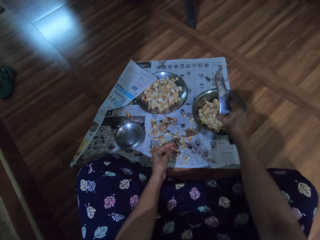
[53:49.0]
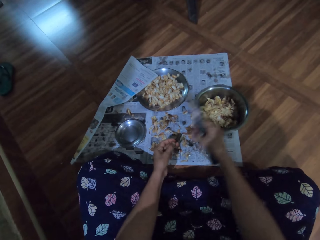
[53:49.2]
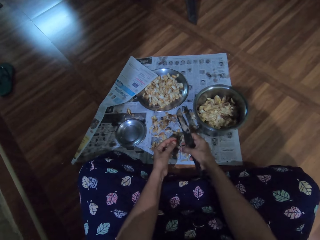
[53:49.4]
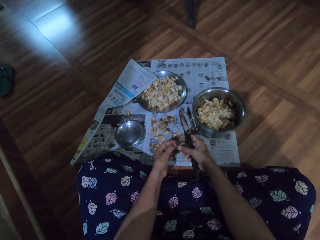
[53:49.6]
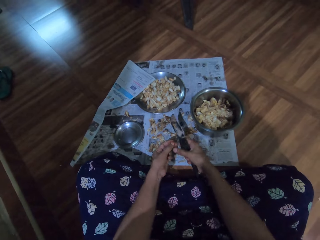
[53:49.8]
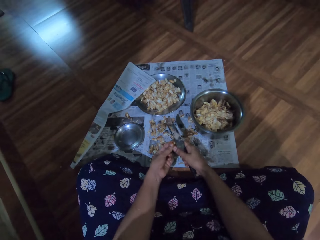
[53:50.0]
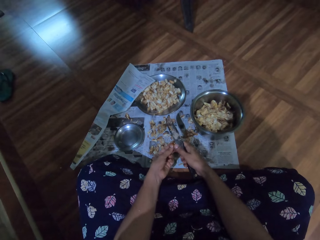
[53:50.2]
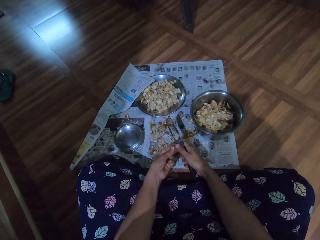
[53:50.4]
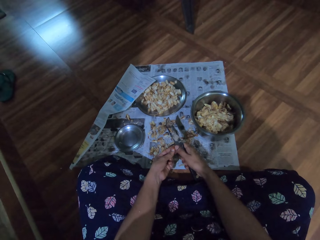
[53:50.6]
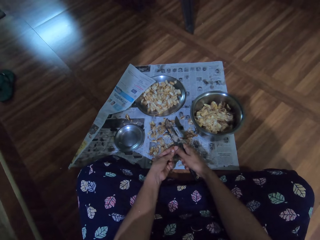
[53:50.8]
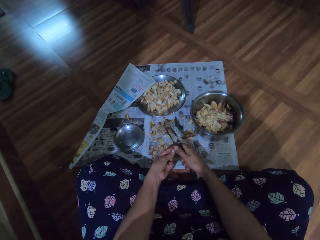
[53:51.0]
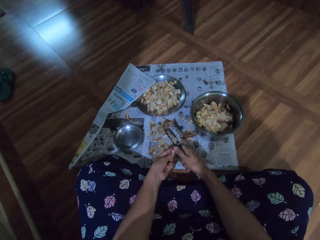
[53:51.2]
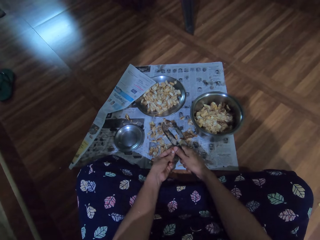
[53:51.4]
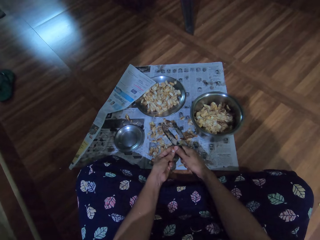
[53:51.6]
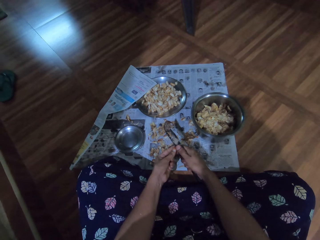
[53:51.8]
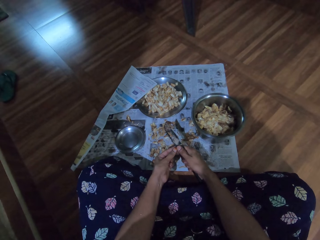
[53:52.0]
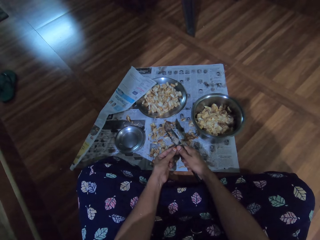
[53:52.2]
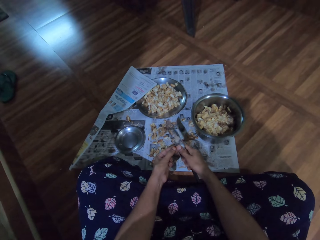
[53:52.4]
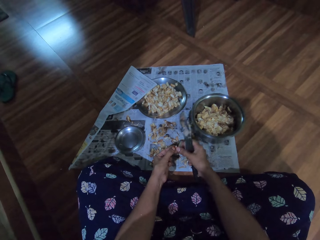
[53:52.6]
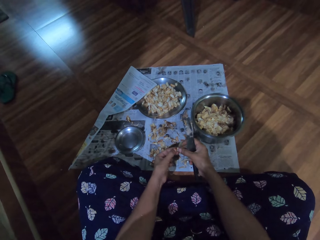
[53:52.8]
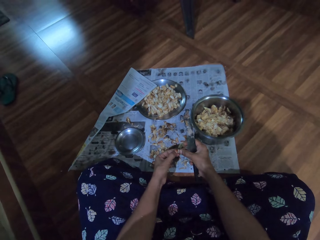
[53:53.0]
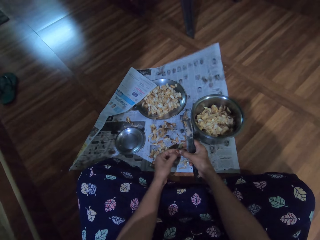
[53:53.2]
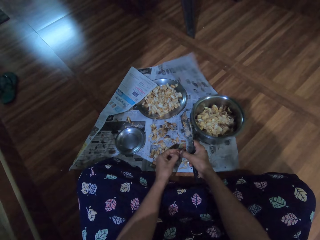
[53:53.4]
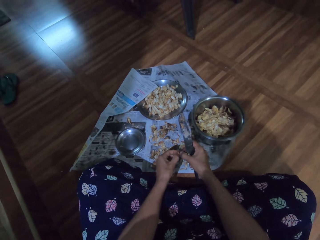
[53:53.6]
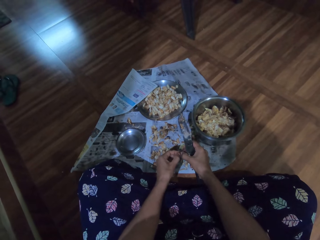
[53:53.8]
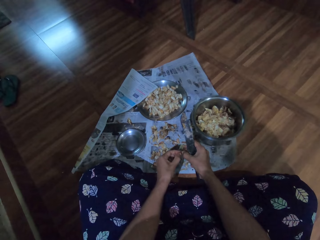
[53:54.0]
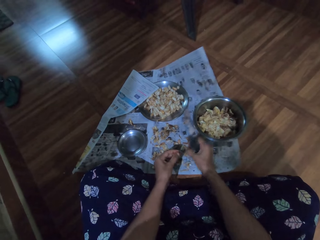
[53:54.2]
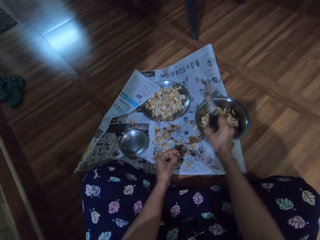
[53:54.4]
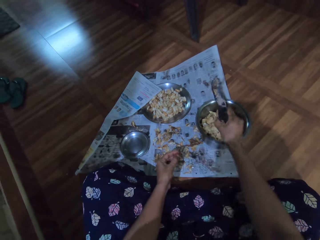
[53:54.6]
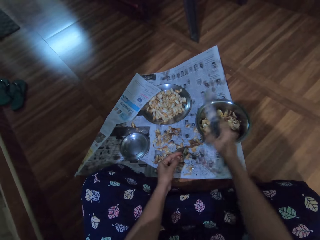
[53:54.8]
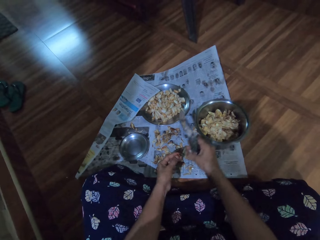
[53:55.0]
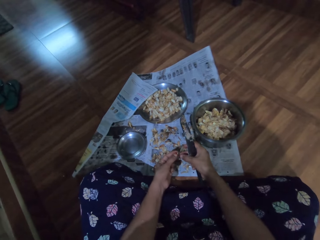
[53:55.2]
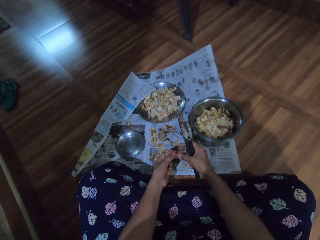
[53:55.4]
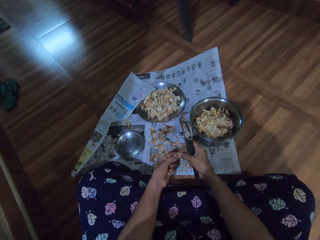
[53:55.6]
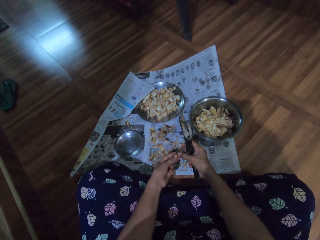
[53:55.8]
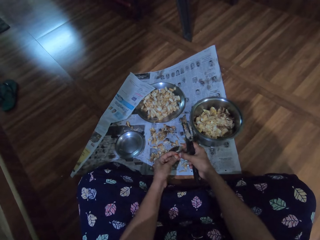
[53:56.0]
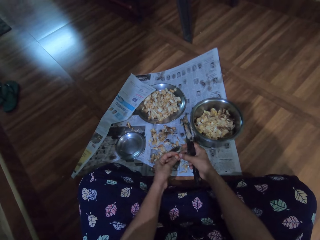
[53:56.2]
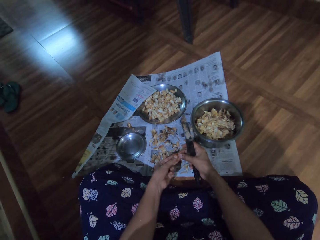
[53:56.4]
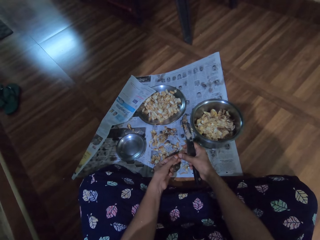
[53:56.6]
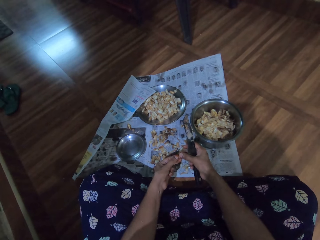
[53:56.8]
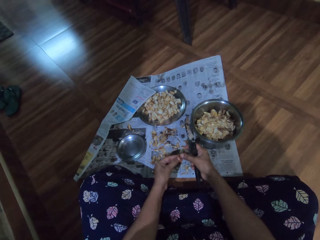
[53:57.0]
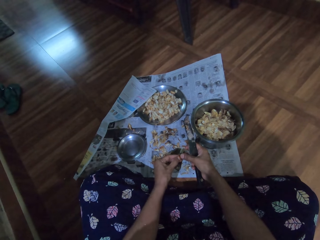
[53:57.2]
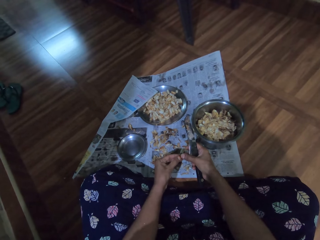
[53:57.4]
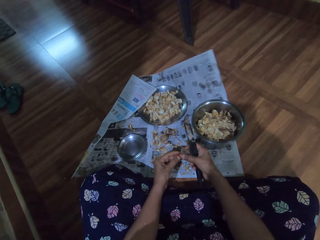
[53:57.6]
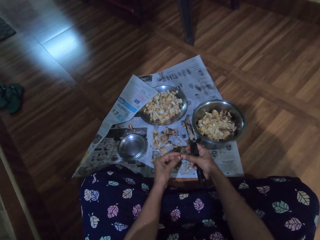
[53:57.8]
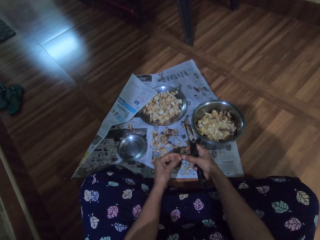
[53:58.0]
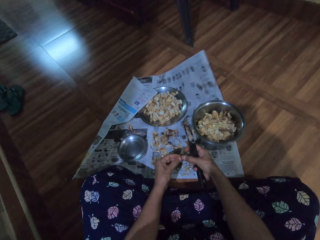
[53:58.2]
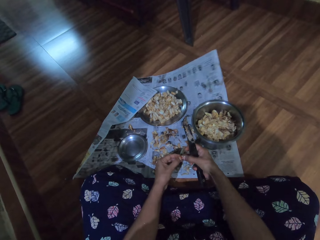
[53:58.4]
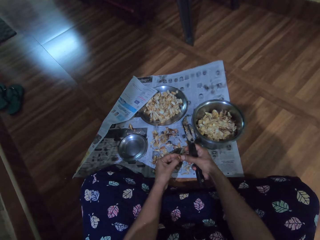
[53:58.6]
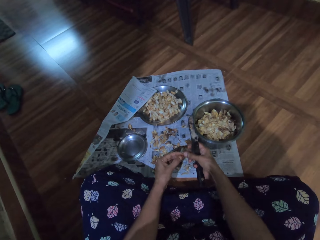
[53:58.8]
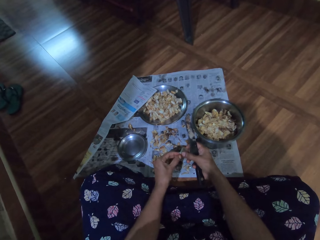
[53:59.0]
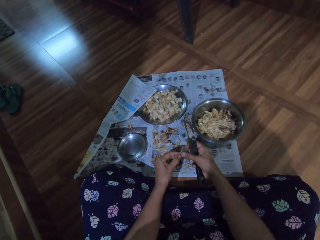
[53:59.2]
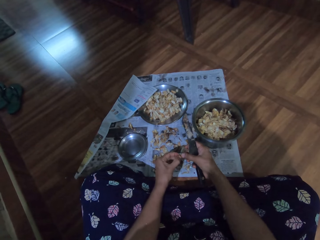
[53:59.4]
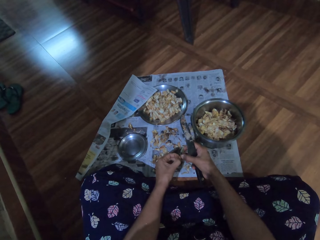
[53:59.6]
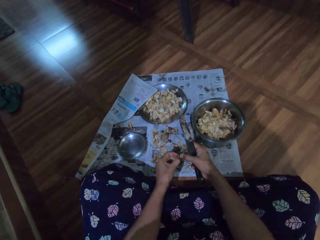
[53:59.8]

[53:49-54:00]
The camera wearer drops the garlic in the plate with her right hand. She cuts the garlic with the knife in her right hand. She divides the garlic with both hands. She drops the garlic in the plate with her right hand. She divides the garlic with both hands.

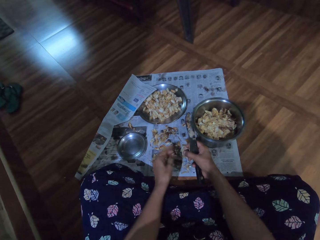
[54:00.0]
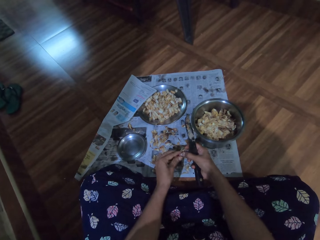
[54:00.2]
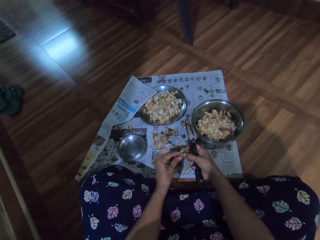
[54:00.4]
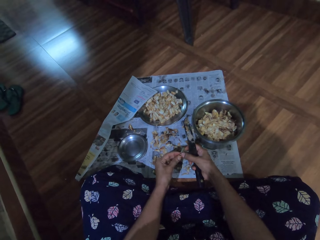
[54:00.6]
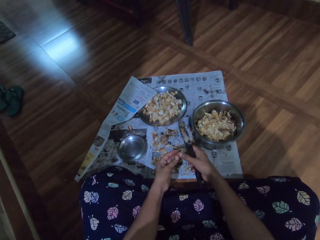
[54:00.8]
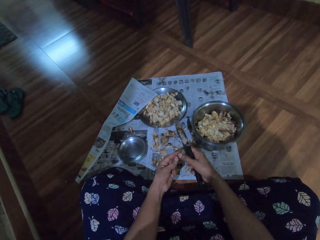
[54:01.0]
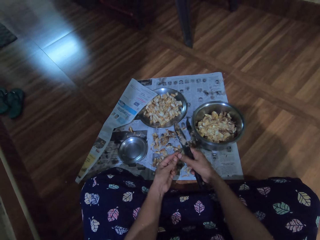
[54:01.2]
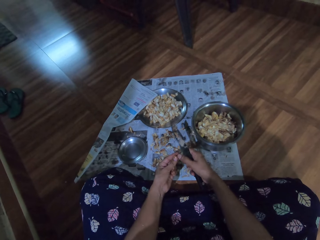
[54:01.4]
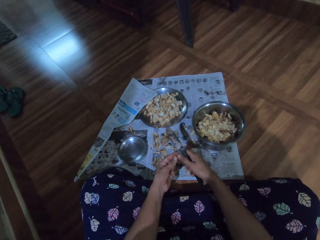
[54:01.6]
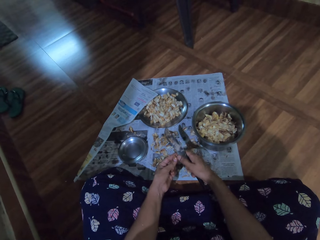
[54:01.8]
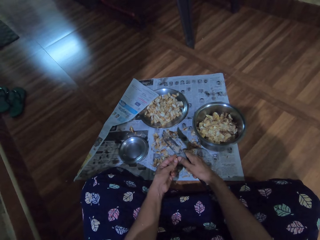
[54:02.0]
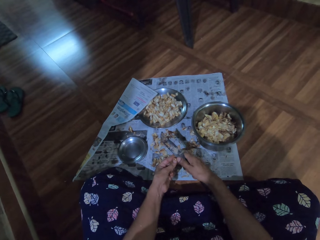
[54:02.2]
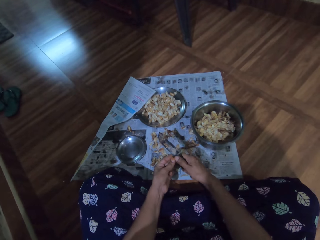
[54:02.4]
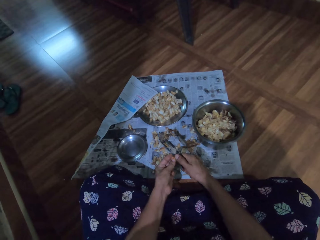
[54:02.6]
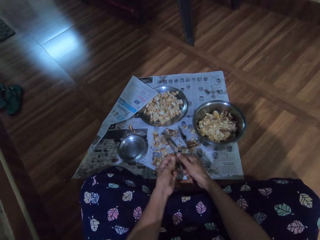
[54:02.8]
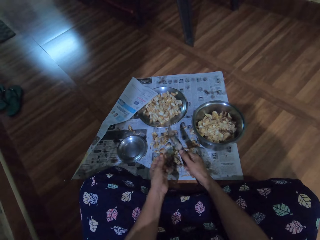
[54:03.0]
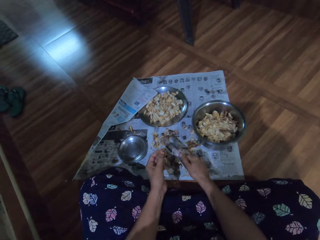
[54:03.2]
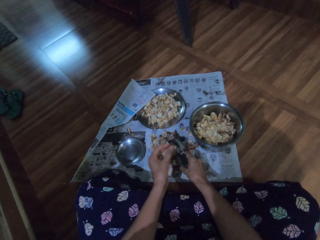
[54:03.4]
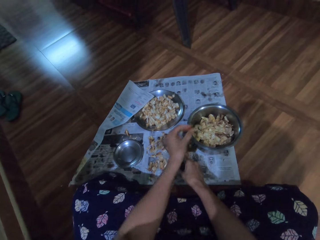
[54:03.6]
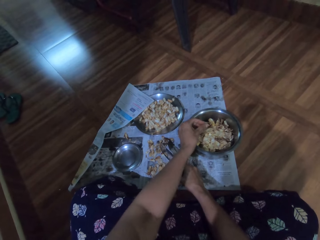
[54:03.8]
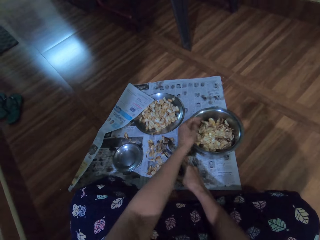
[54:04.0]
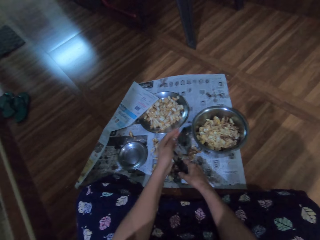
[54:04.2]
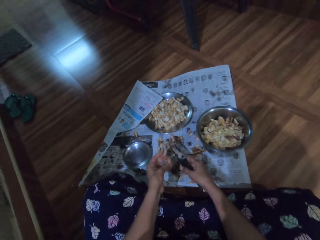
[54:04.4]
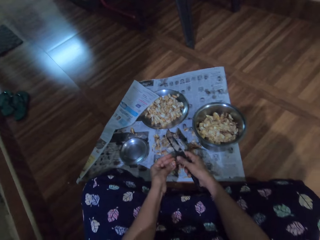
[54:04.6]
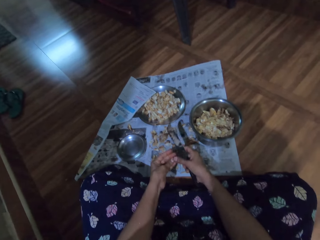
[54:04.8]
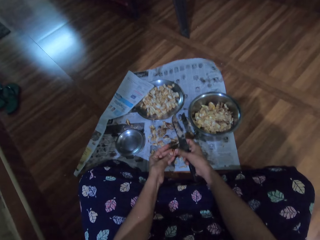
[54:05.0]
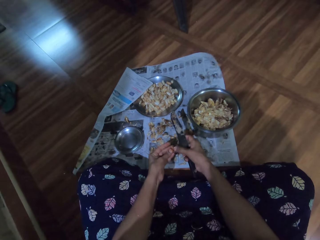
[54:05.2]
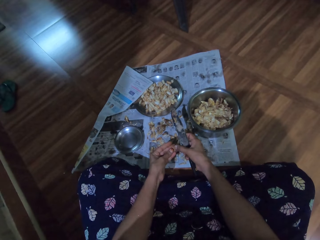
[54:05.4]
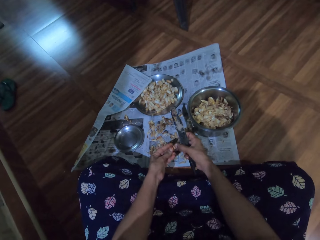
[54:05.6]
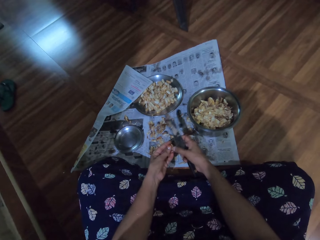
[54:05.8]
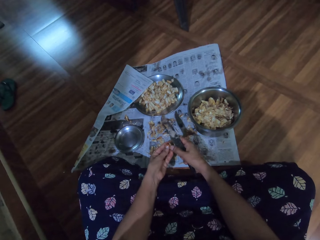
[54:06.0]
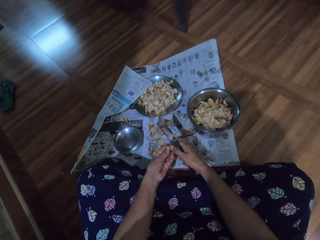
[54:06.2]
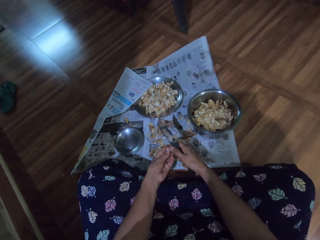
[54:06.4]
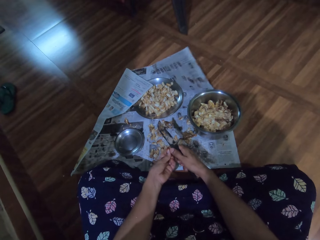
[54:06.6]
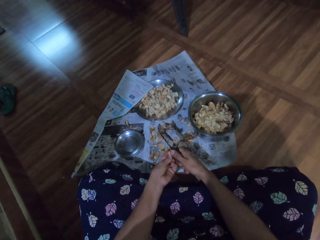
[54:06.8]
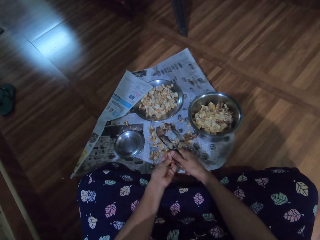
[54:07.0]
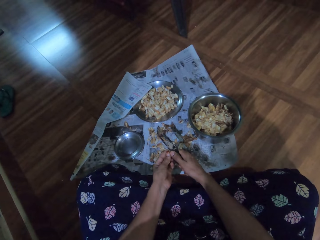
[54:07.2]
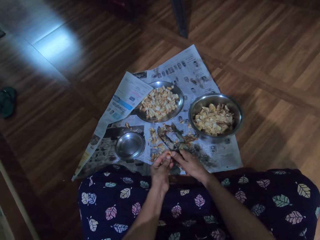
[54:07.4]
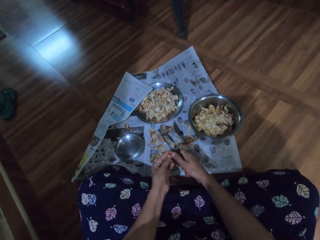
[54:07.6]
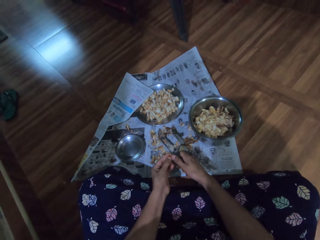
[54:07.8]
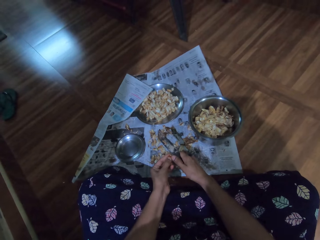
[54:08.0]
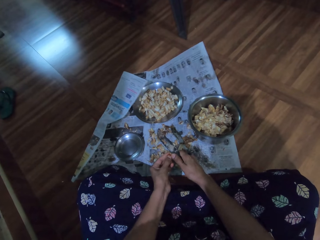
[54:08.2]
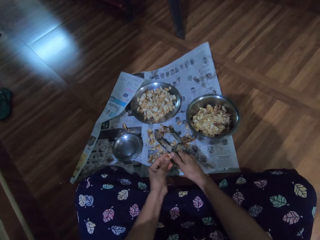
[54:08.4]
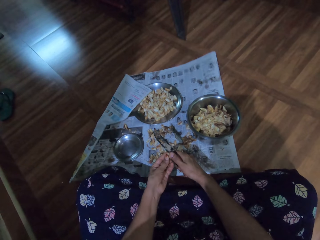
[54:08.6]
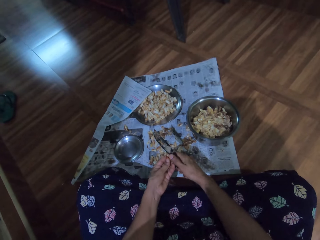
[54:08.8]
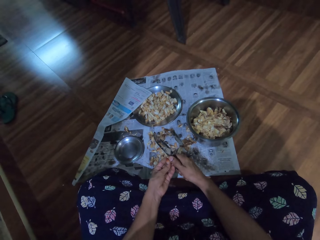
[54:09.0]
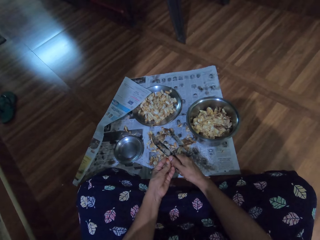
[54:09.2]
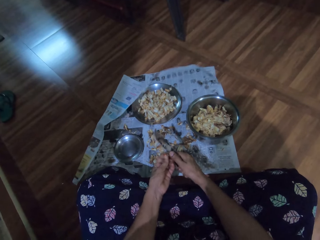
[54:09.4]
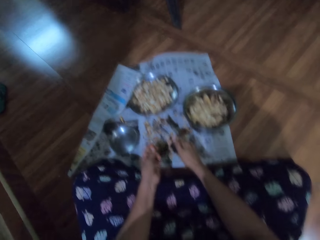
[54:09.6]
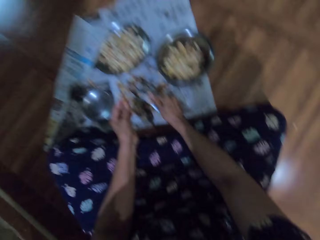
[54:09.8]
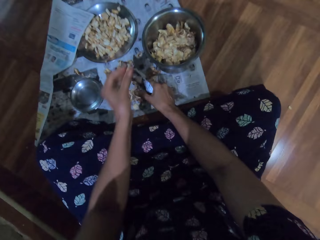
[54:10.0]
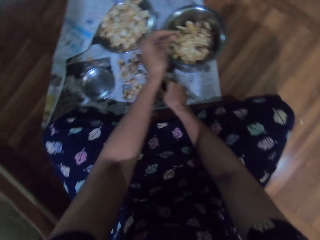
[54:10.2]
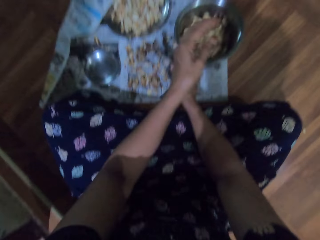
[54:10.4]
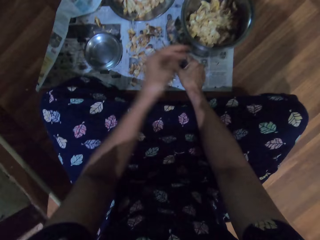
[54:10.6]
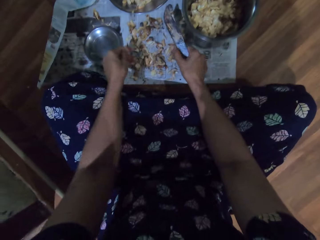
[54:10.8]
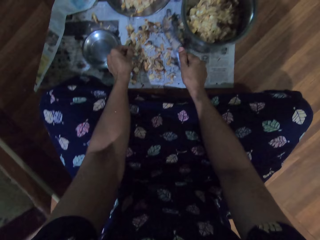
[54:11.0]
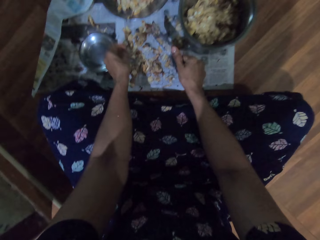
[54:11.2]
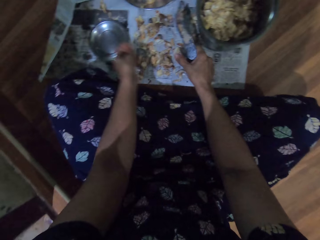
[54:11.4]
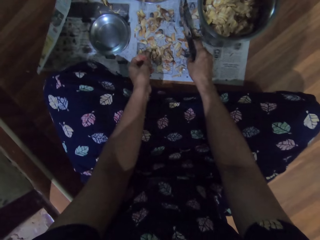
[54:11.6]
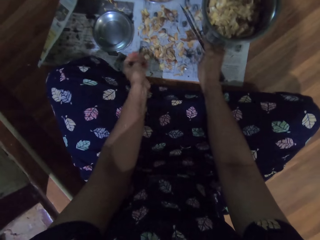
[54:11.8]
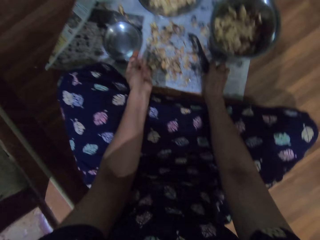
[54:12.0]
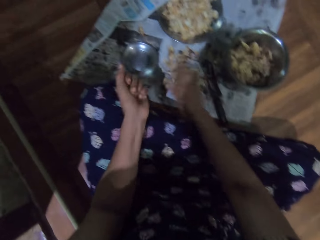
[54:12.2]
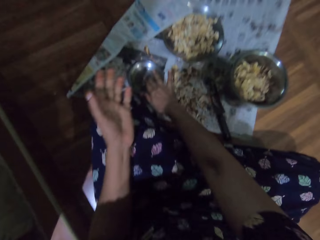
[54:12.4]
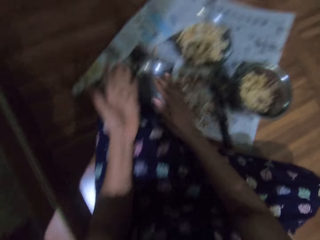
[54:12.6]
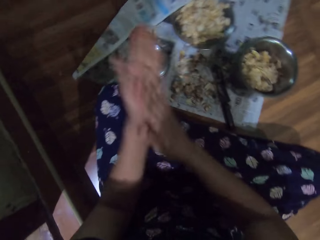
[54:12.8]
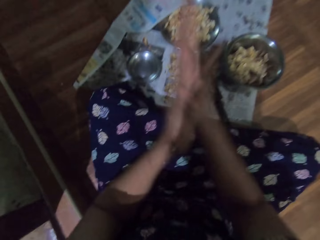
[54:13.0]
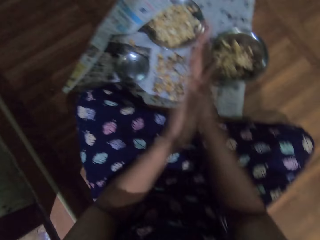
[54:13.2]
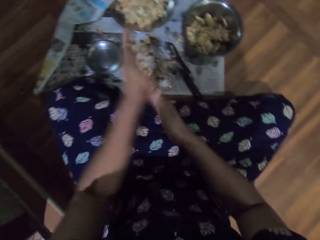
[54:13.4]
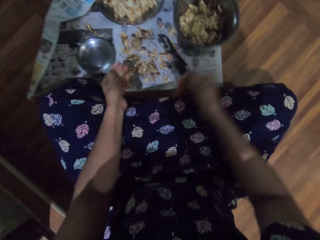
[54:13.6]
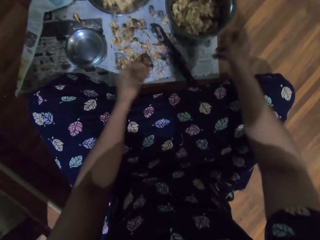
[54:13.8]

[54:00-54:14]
The camera wearer cuts the garlic with the knife in her right hand. She drops the garlic on the newspaper with her right hand. She drops the garlic in the plate with her left hand. She cuts the garlic with the knife in her right hand. She drops the garlic on the newspaper with her right hand. She drops the garlic in the plate with her left hand. She moves her left hand towards the garlic on the newspaper. She drops the knife on the newspaper with her right hand. She touches oil in a plate on the newspaper with her right hand. She rubs her hands with the oil.
